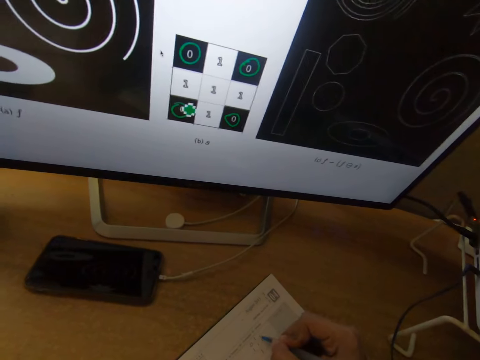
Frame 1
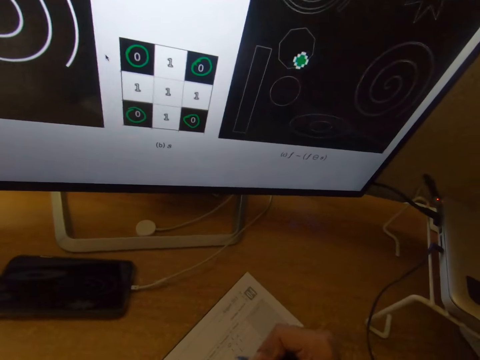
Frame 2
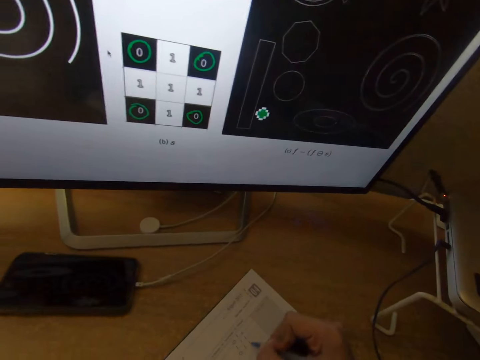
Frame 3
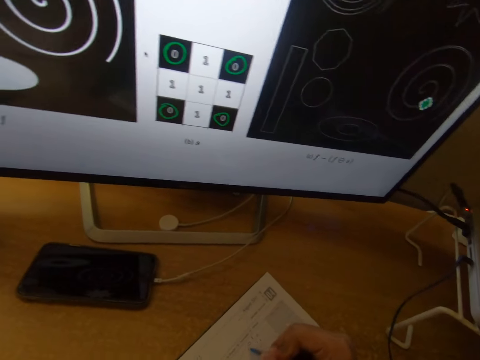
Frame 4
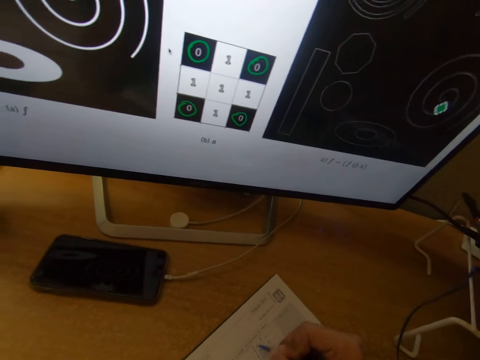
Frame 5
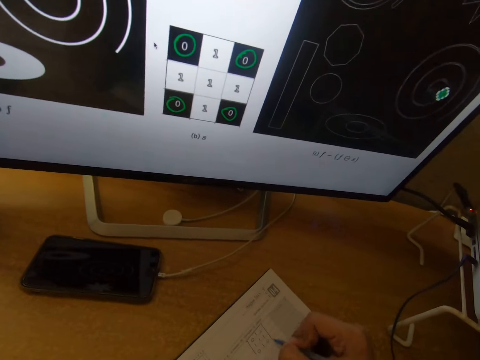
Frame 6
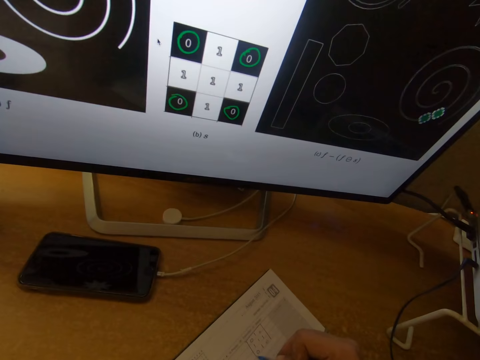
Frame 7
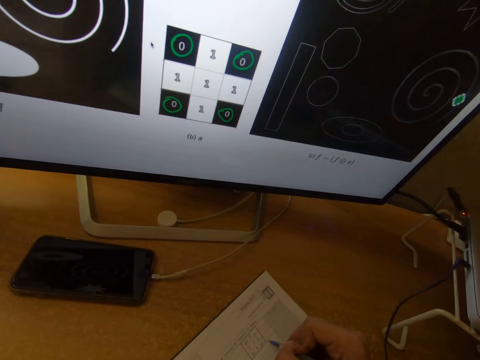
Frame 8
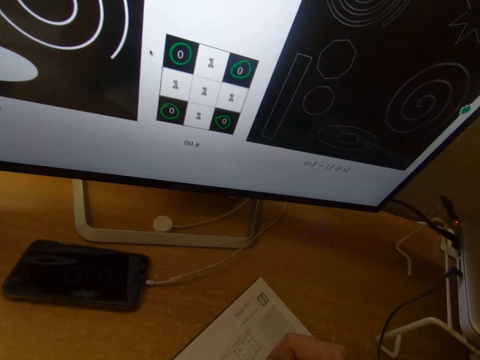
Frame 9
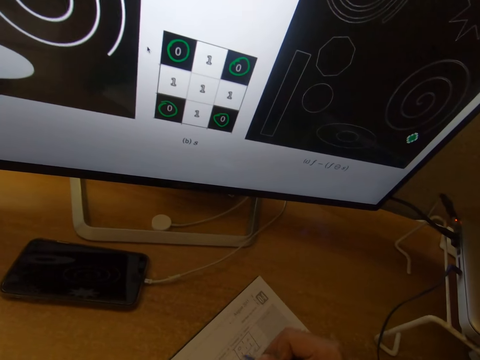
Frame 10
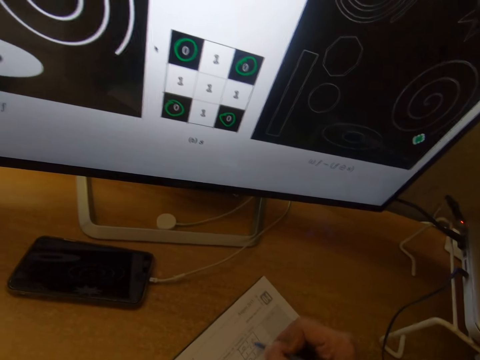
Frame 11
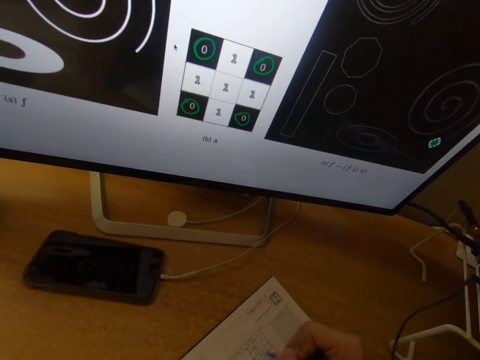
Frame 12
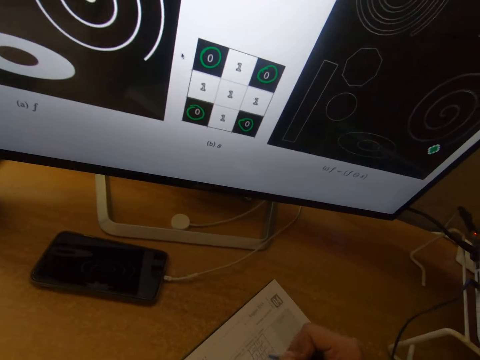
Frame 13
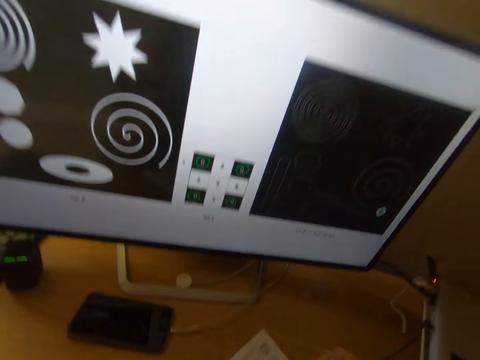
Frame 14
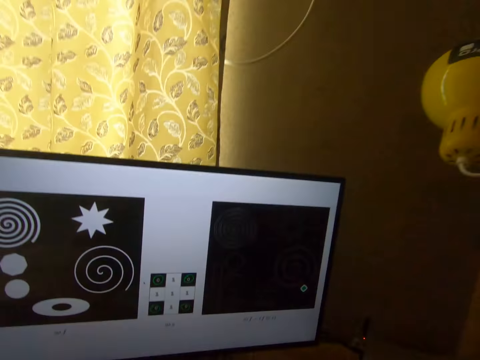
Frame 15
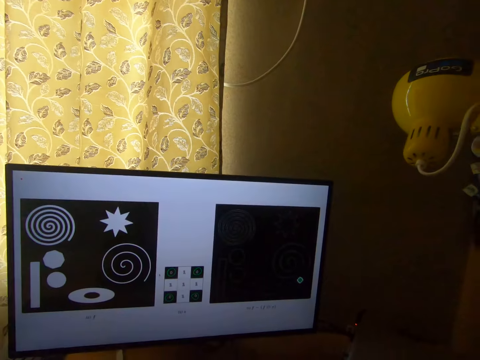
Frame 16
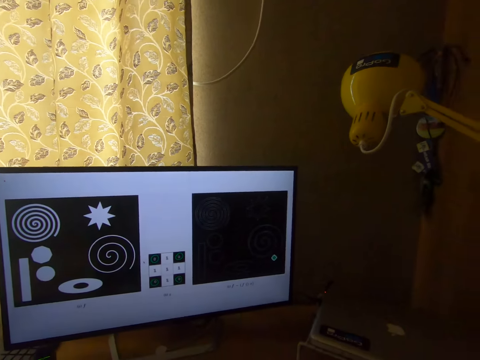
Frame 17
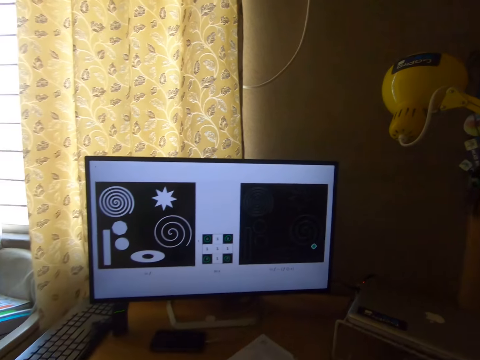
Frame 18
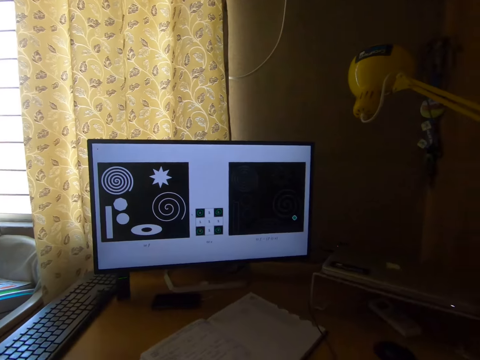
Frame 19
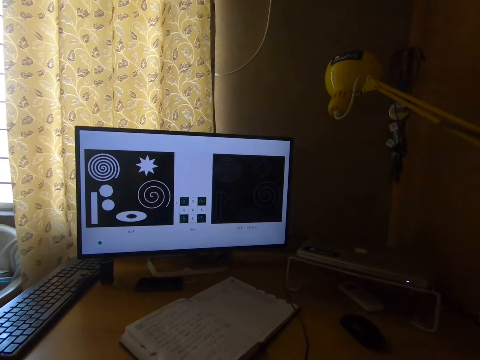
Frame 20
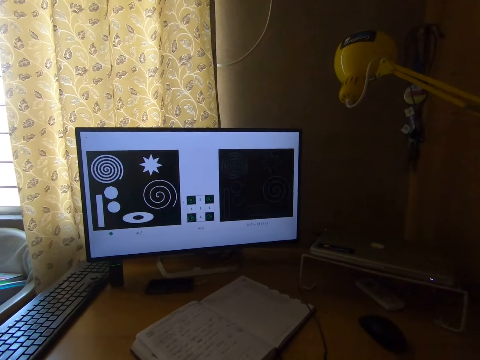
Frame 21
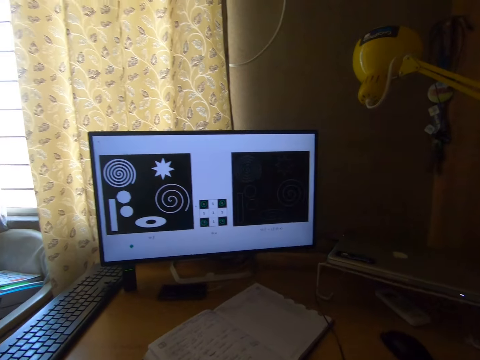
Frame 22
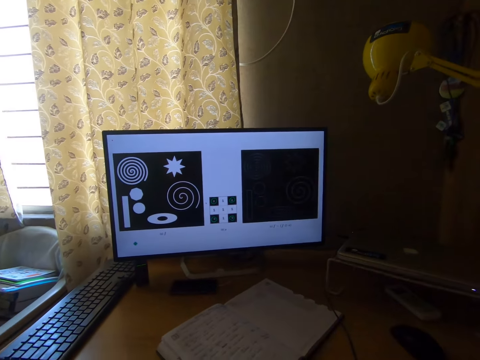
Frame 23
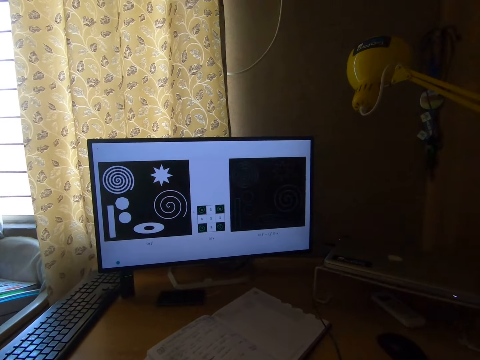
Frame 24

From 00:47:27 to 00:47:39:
The camera wearer stops for a while. They stare at the desktop screen.

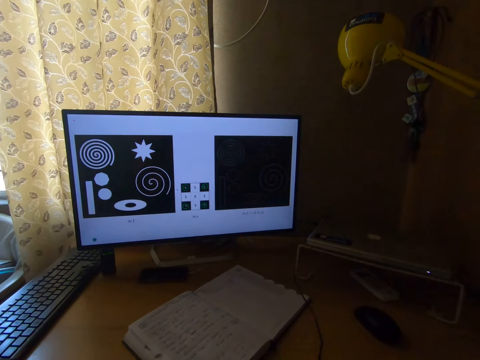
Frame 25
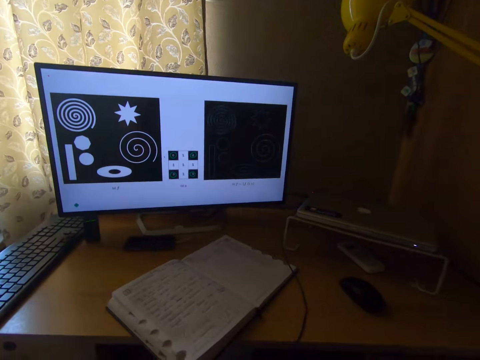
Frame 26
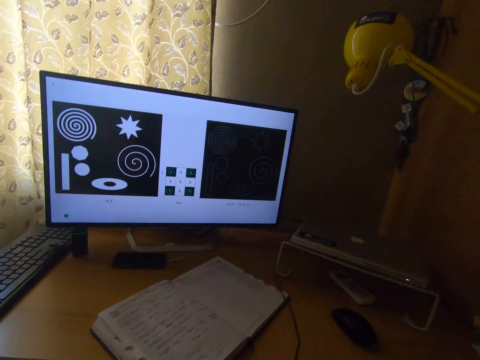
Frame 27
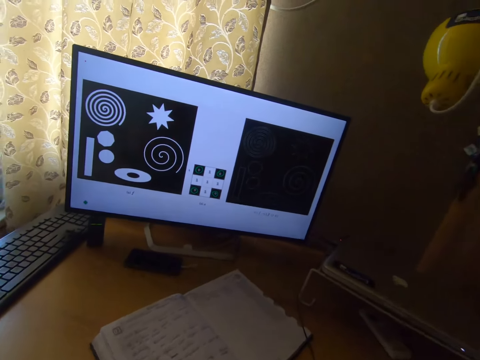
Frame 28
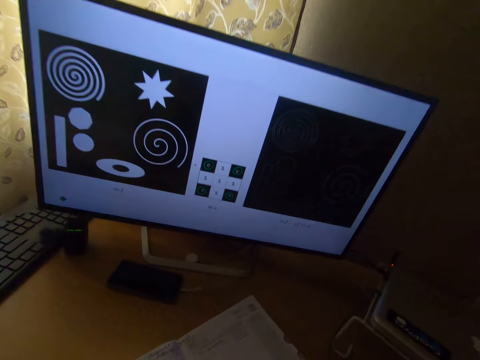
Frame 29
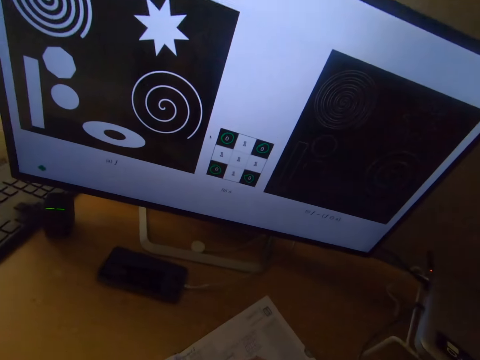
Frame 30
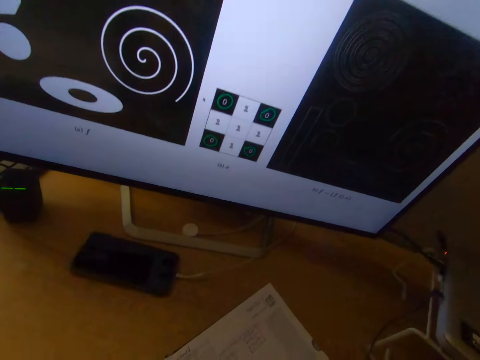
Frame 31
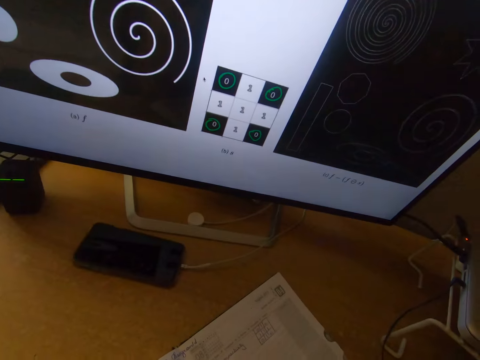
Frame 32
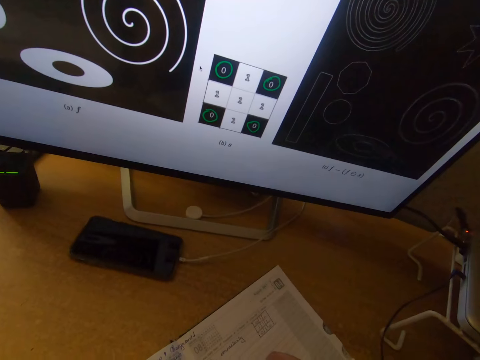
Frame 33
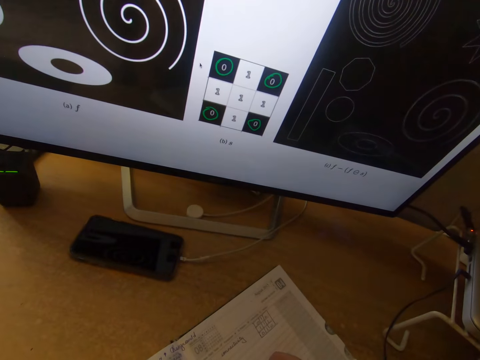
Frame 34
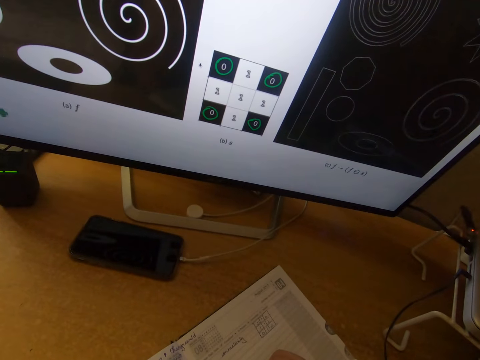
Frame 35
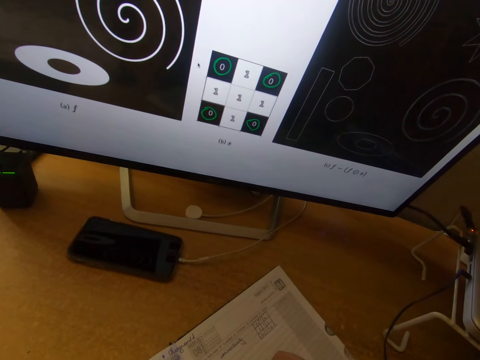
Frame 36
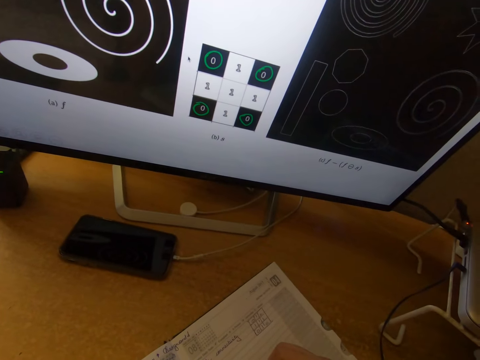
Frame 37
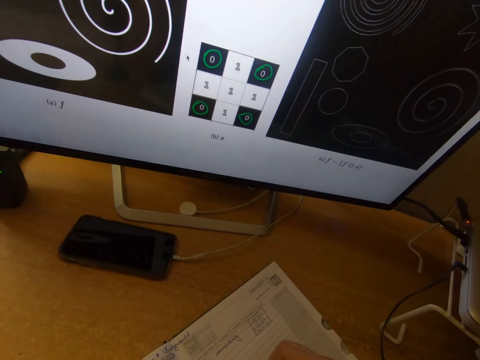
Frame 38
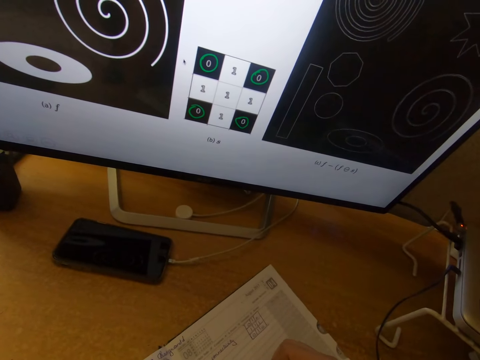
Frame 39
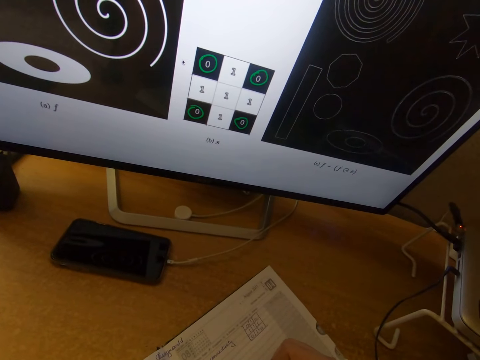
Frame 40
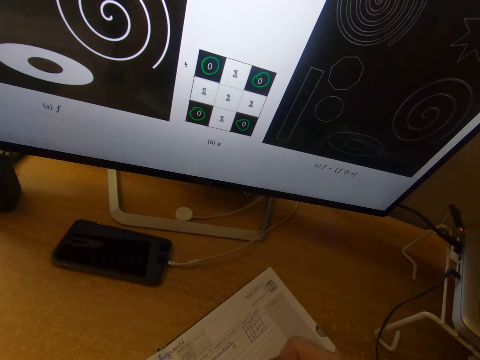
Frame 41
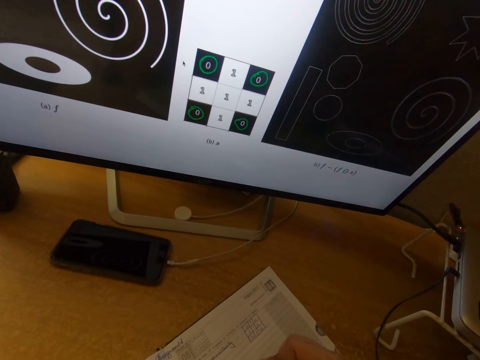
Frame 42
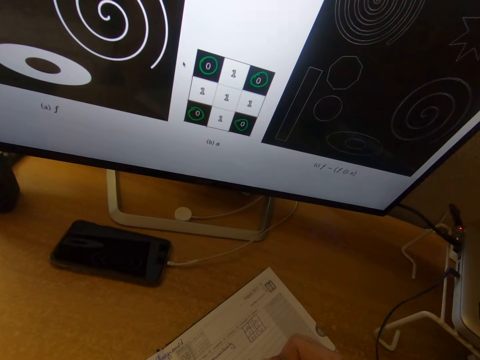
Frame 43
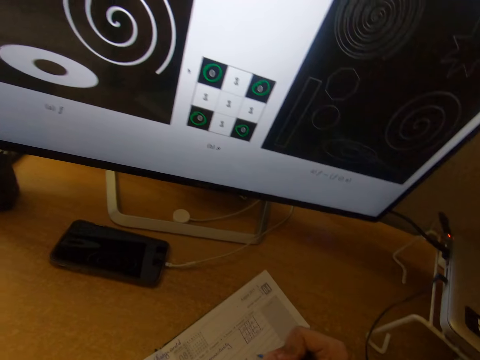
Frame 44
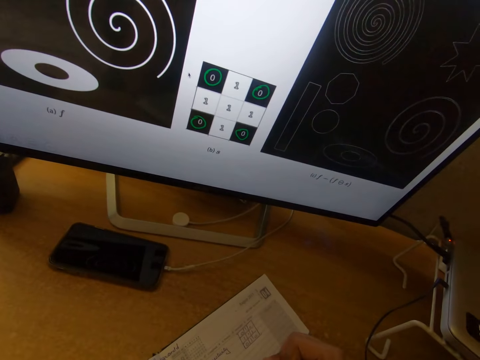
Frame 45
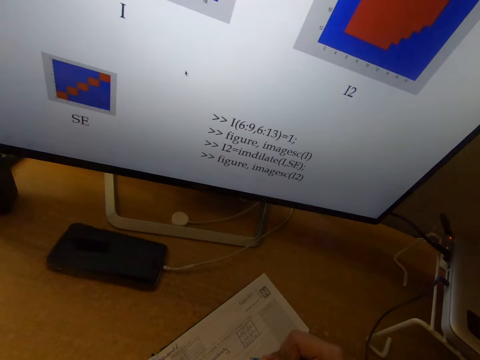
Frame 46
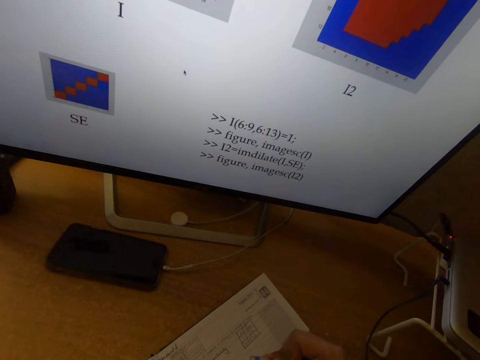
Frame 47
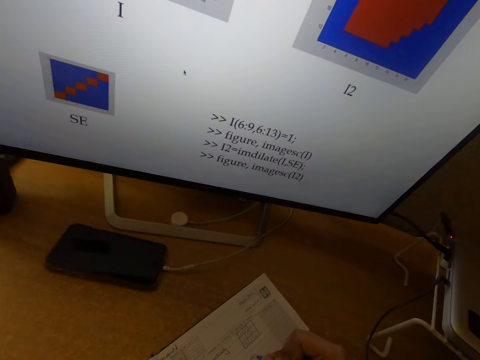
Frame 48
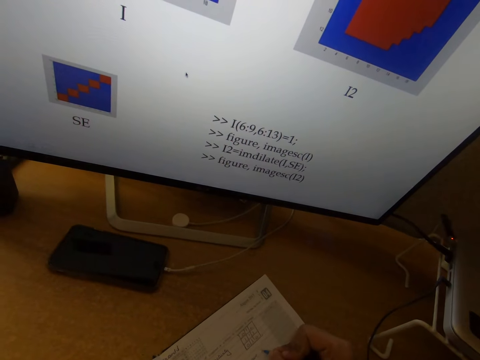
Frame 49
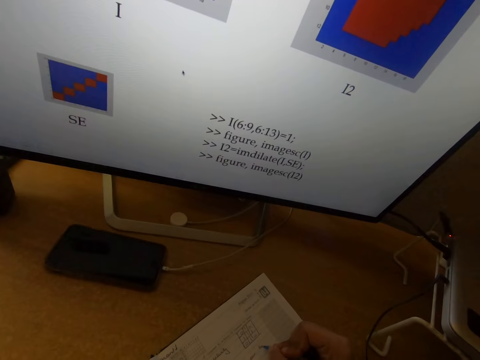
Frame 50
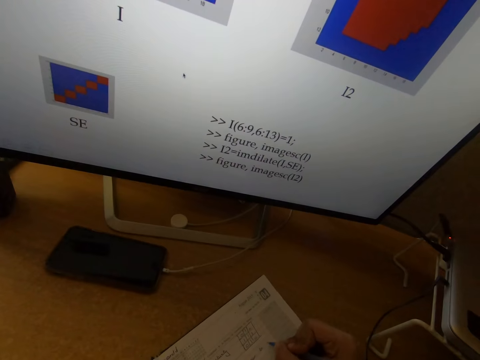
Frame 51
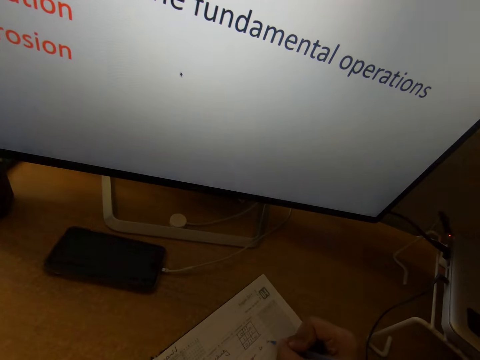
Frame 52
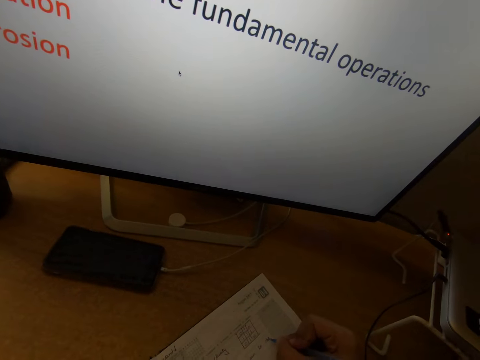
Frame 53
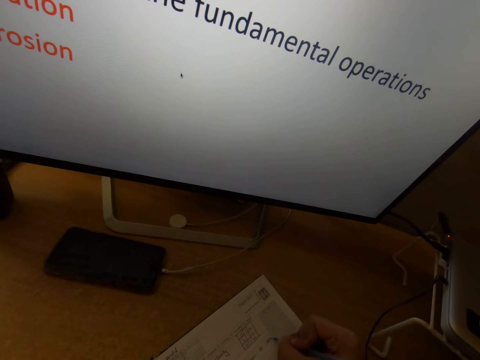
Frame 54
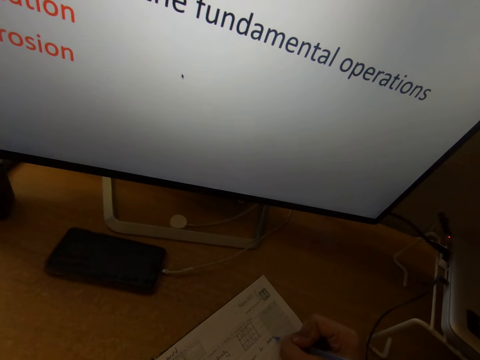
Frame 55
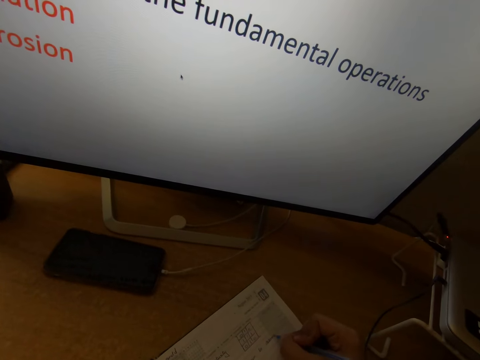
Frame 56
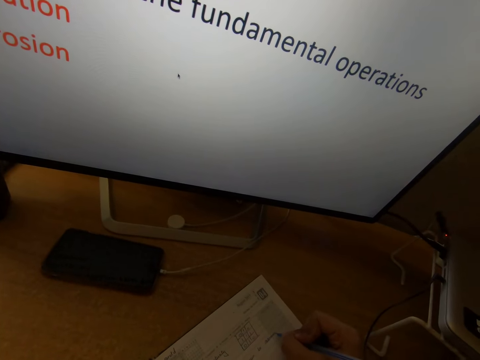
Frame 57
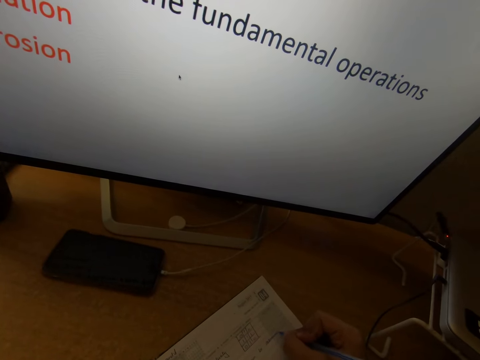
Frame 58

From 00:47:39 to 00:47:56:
The camera wearer writes on a notebook or book with a pen.
